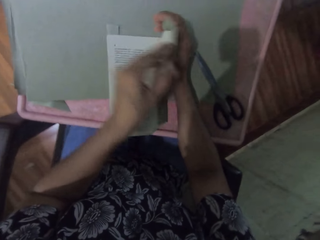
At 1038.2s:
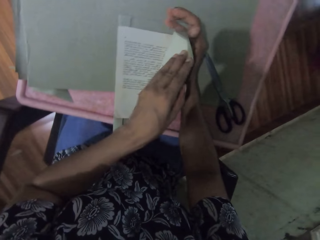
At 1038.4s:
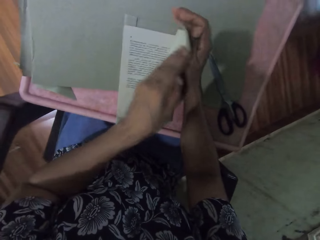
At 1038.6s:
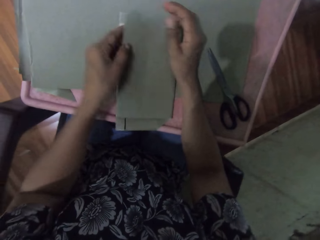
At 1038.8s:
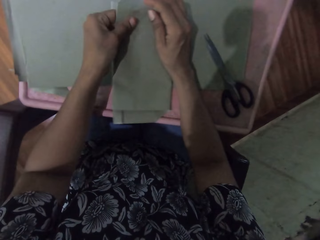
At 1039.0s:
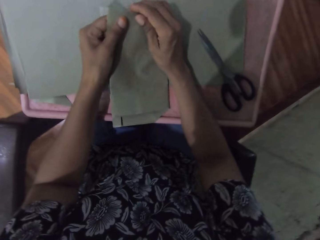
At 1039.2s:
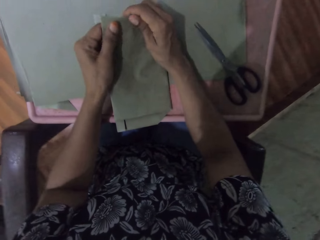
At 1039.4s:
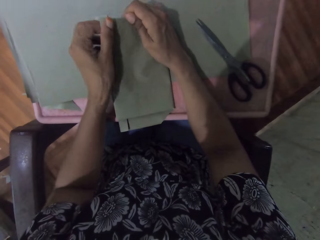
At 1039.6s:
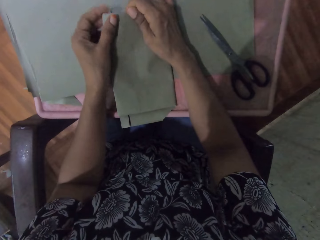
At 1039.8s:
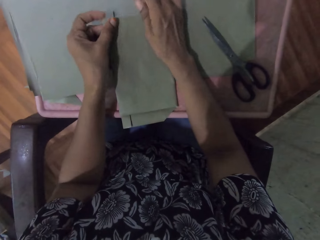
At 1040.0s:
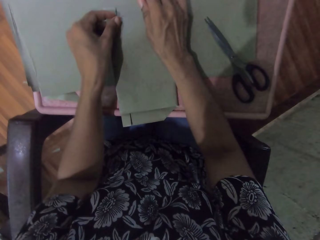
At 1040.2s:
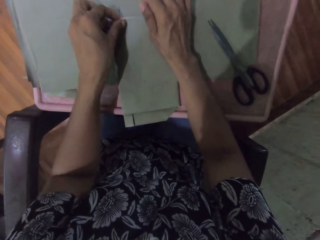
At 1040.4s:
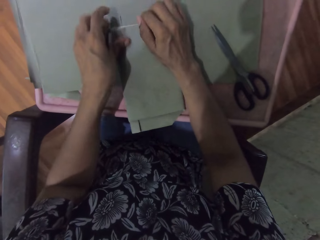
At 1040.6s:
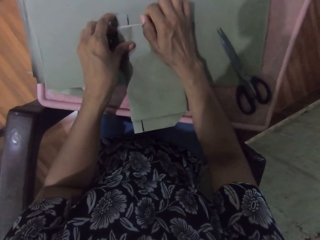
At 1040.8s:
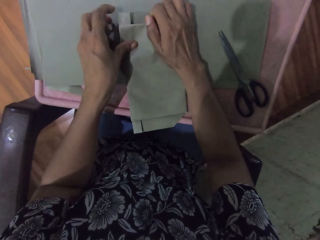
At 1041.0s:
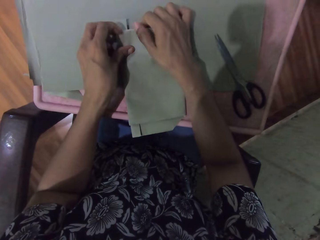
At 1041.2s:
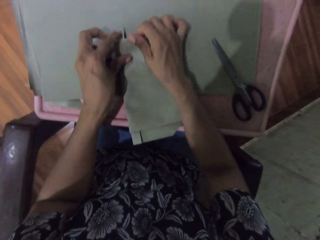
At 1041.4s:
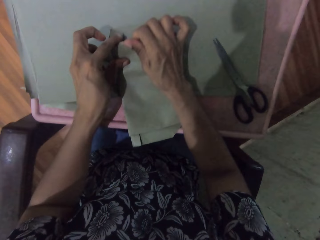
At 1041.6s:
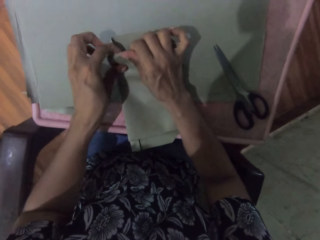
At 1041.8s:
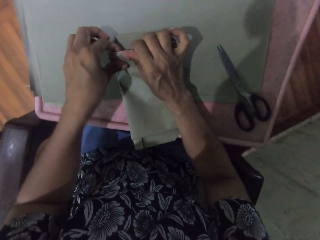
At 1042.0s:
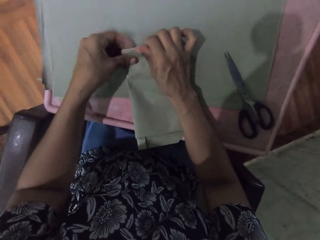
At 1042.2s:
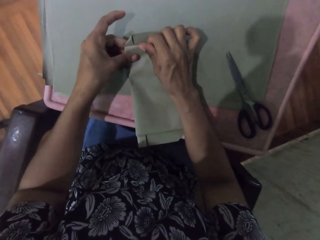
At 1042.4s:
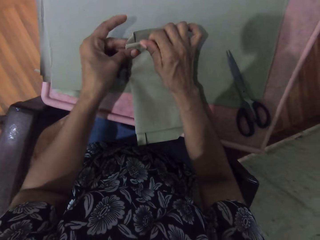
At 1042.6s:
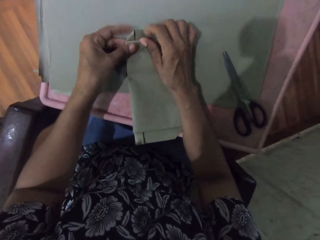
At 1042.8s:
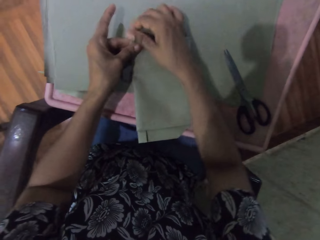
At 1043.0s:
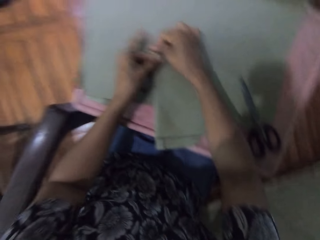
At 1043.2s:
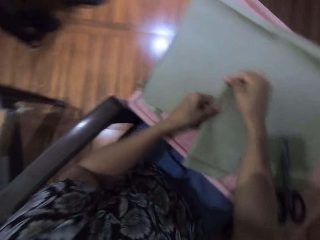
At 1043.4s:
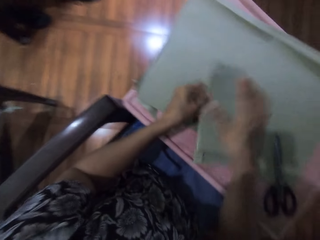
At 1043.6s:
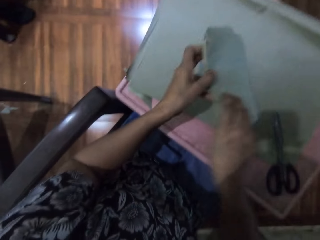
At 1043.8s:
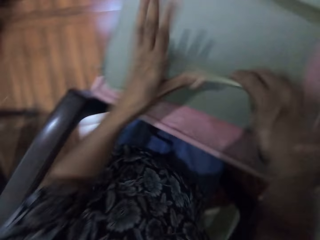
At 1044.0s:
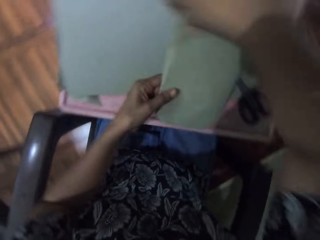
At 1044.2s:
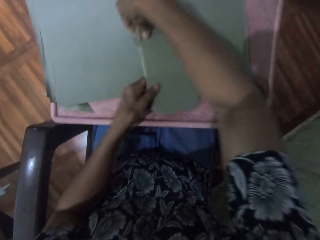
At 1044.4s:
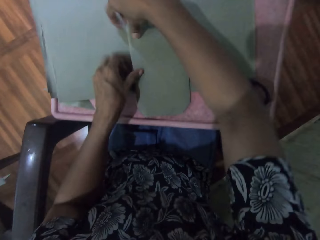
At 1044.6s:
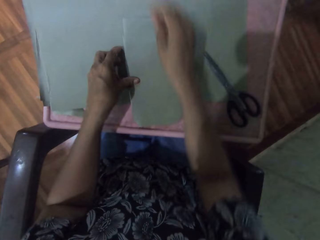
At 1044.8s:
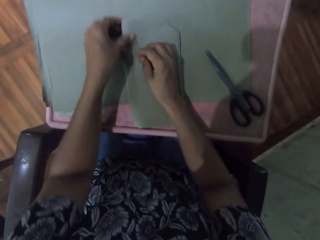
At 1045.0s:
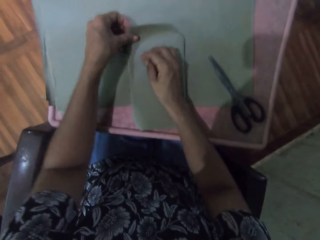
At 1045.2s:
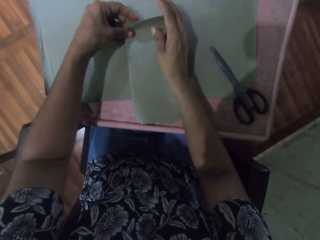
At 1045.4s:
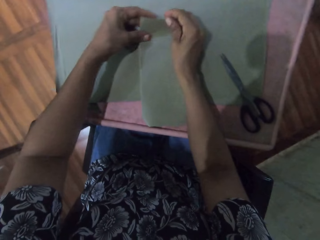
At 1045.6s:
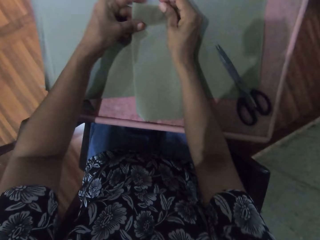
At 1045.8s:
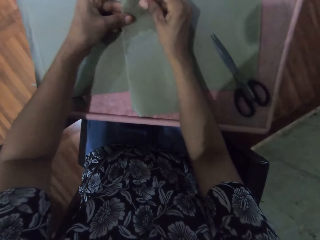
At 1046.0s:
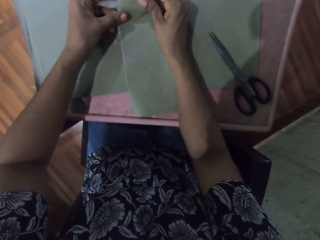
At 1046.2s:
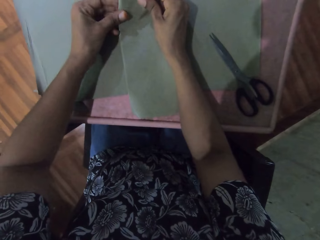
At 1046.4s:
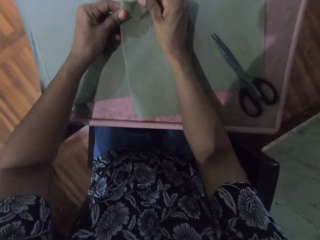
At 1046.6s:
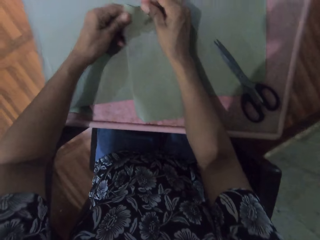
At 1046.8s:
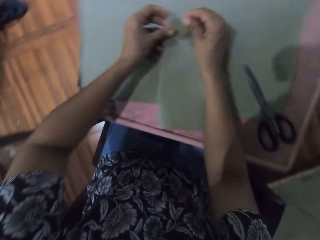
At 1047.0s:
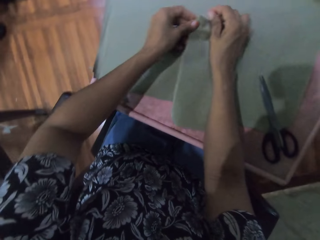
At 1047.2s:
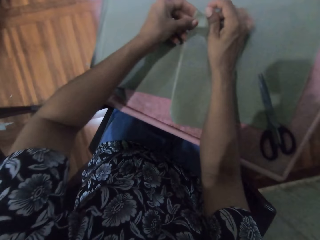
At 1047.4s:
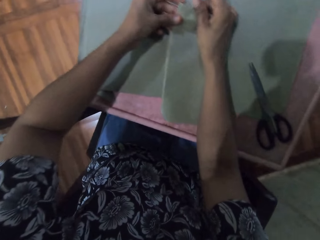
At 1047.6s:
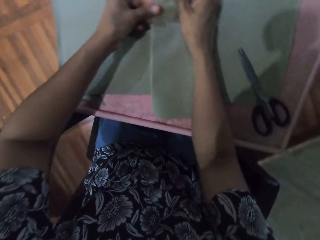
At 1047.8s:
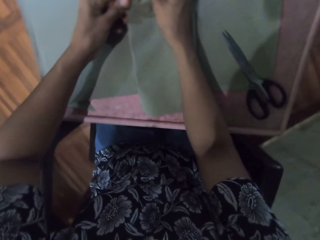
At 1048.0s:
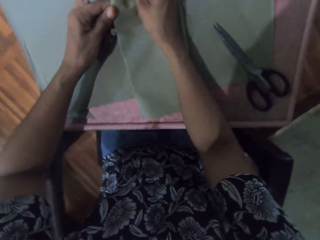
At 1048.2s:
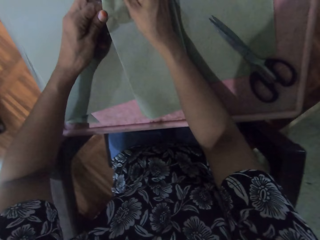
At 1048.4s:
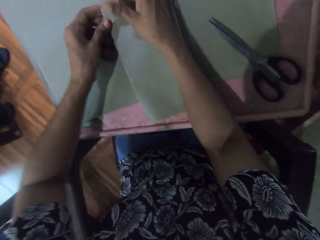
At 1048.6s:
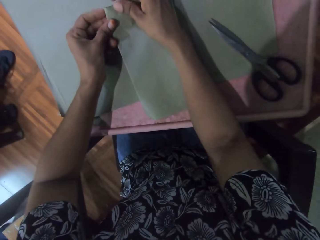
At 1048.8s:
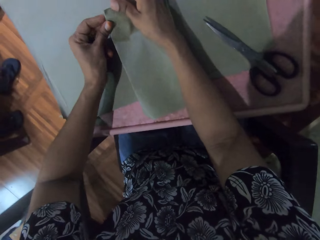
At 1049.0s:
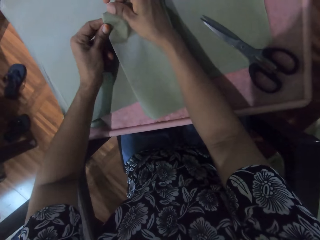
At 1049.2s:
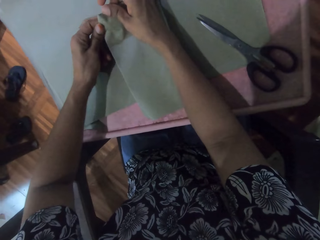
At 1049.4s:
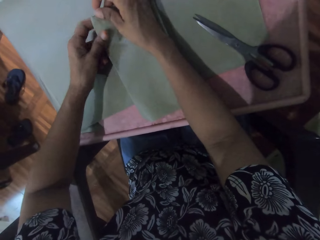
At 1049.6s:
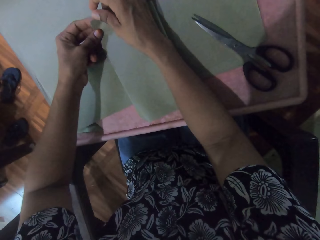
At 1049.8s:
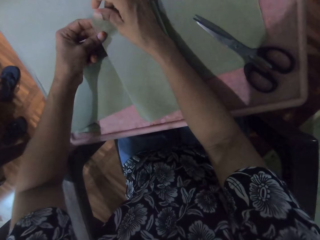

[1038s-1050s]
The camera wearer turns the book on the table with both hands. They adjust the book on the table with both hands. They wrap the book on the table with the cardboard paper with both hands.

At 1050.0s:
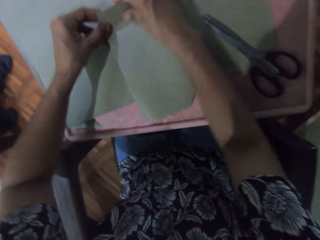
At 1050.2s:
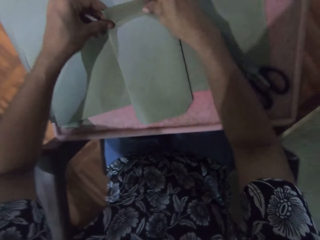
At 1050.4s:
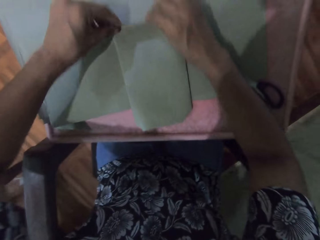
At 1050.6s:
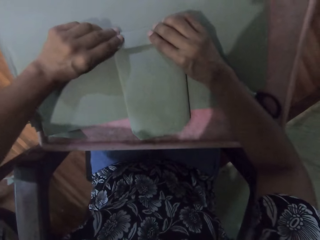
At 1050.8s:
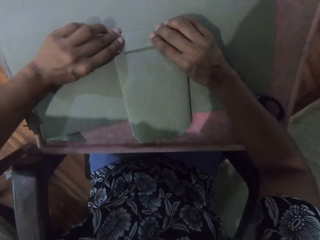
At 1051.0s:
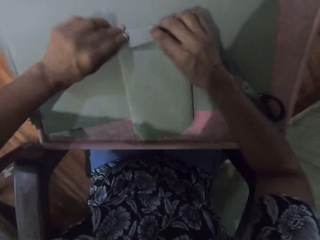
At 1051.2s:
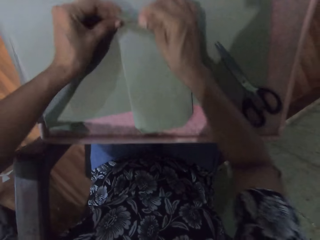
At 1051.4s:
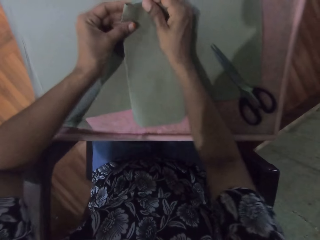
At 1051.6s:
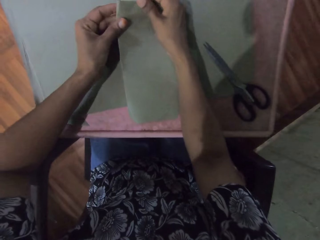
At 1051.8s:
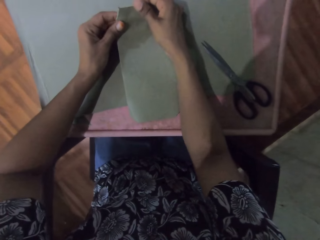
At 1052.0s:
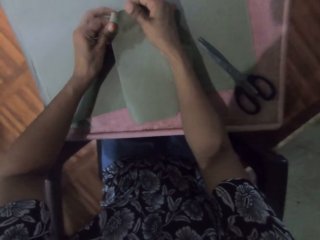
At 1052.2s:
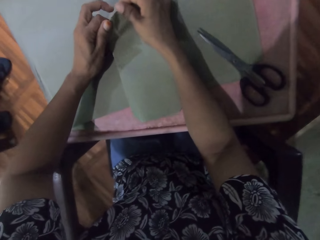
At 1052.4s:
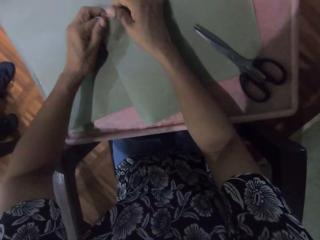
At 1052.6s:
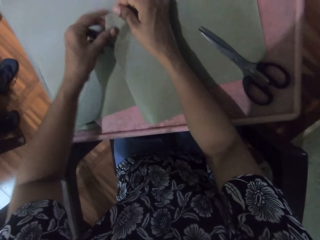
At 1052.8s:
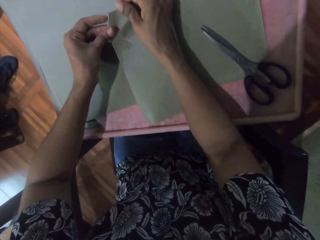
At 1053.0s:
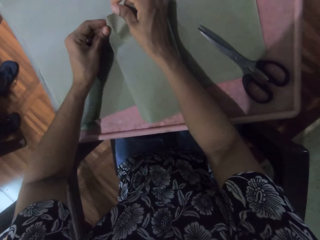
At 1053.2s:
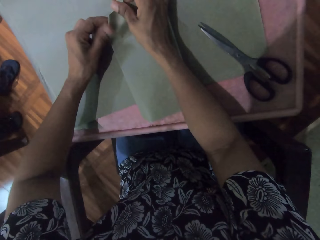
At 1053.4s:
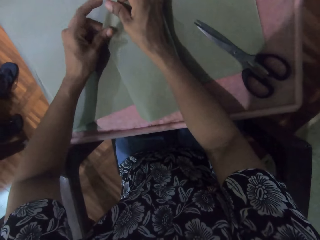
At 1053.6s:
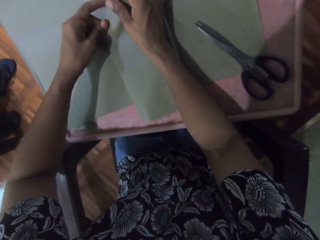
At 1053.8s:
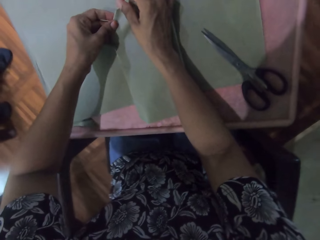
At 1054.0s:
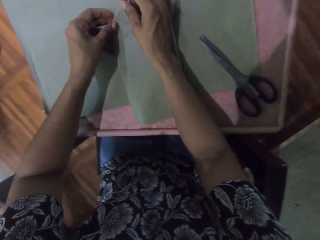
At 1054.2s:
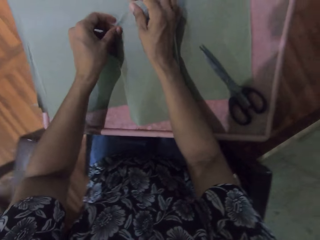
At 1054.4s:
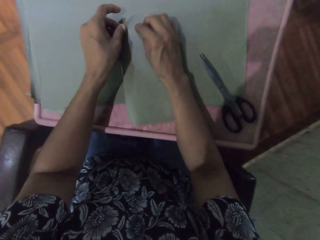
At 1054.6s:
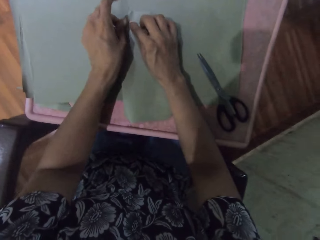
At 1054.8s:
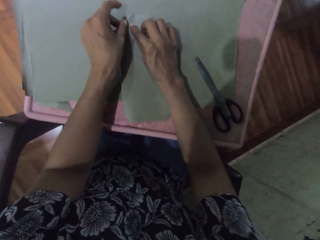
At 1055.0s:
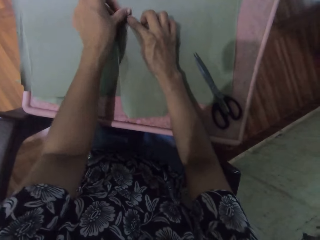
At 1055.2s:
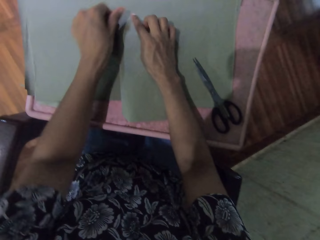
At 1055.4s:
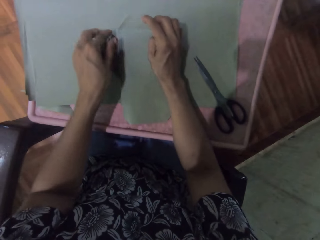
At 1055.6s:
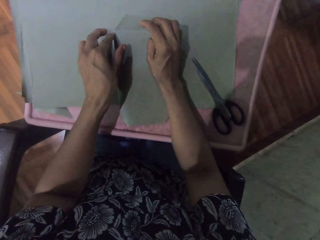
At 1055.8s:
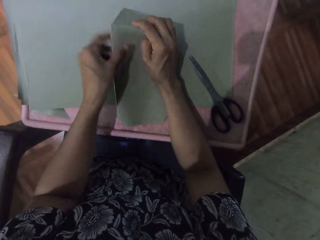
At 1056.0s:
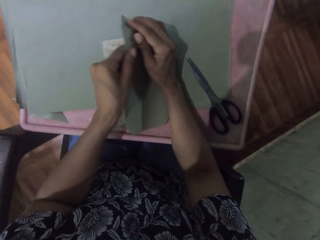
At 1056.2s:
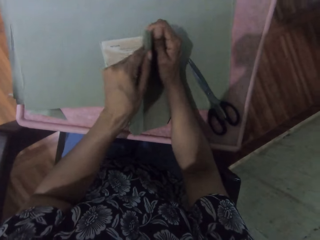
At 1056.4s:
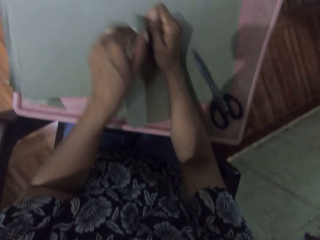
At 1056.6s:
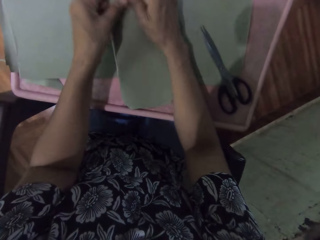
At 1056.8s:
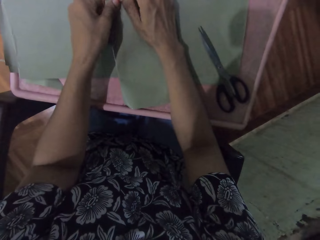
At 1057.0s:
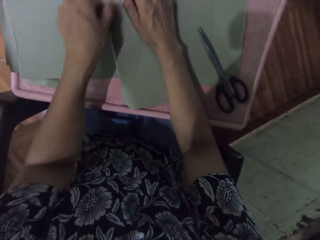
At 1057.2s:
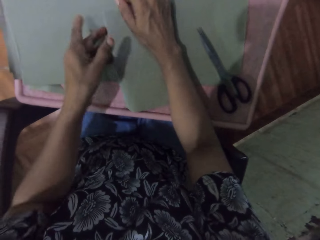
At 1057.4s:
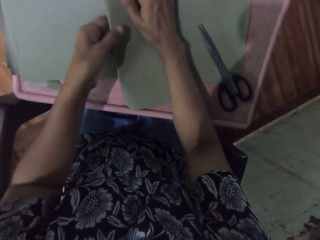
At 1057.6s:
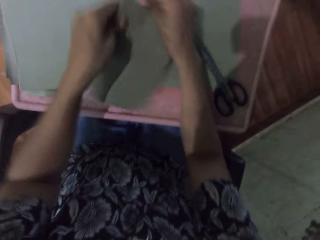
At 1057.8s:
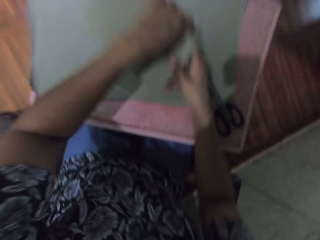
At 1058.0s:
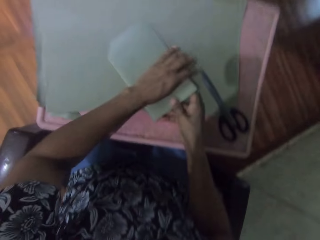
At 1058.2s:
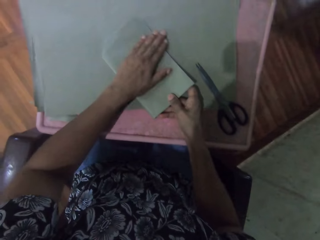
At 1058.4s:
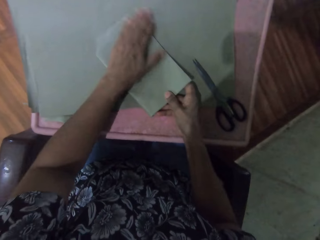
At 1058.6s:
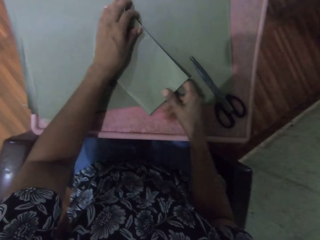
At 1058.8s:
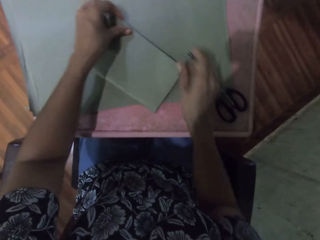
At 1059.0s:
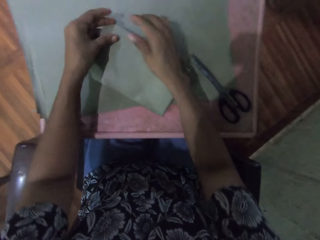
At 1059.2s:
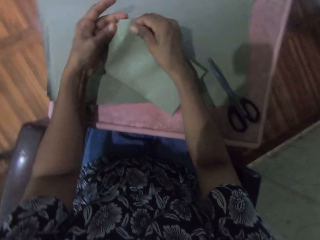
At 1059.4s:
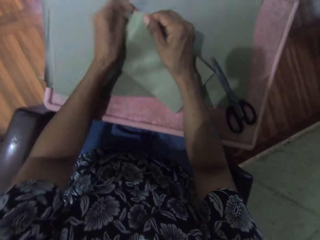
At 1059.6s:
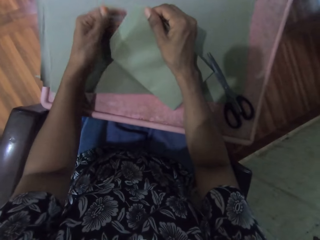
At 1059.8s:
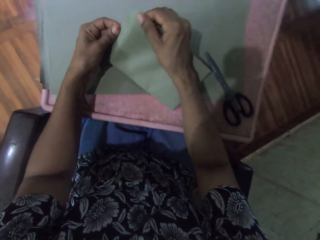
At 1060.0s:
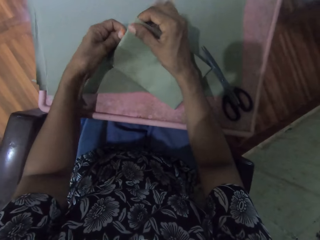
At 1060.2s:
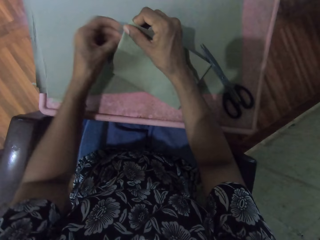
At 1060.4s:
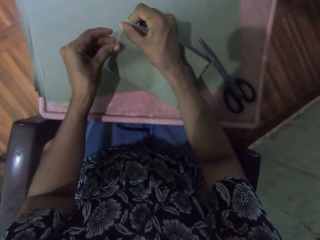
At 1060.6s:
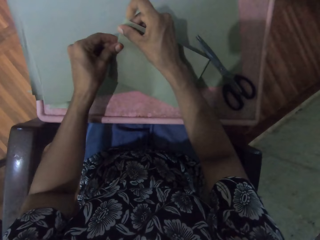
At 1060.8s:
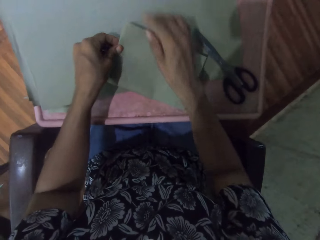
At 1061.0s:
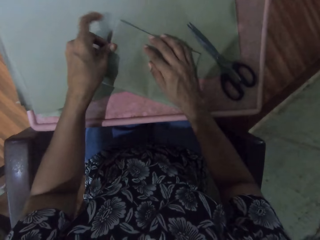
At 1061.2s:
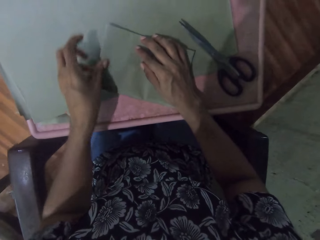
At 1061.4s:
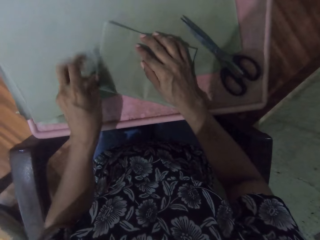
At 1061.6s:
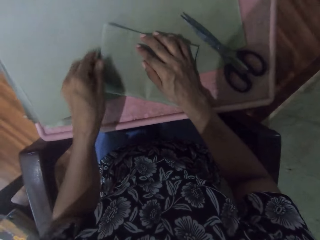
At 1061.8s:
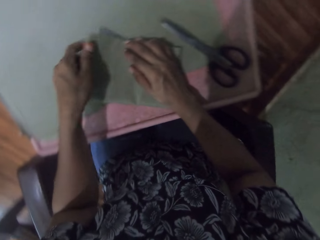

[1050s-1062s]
The camera wearer turns the book on the table with both hands. She smoothens the cardboard paper on the book on the table with her left hand. She adjusts the edges of the book on the table with both hands.
